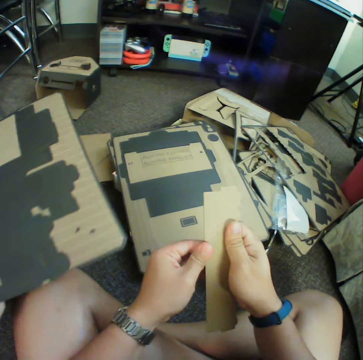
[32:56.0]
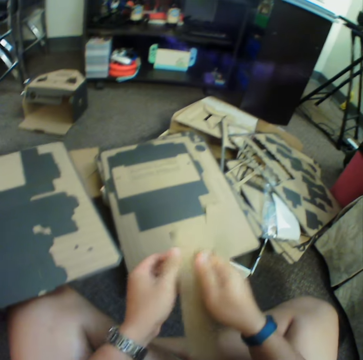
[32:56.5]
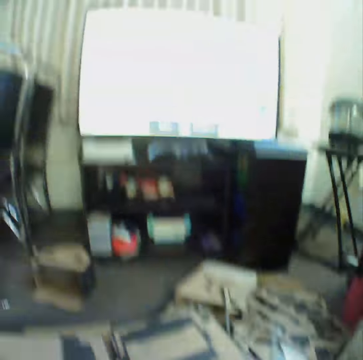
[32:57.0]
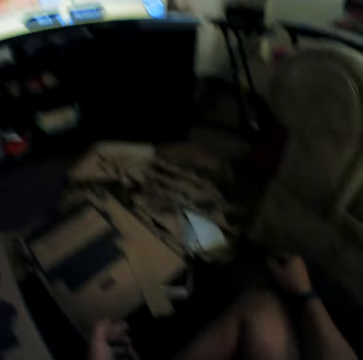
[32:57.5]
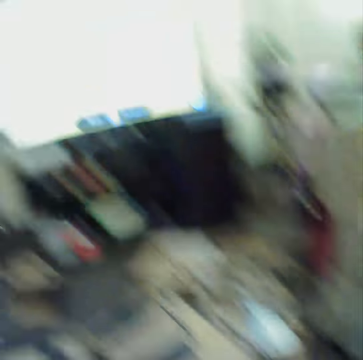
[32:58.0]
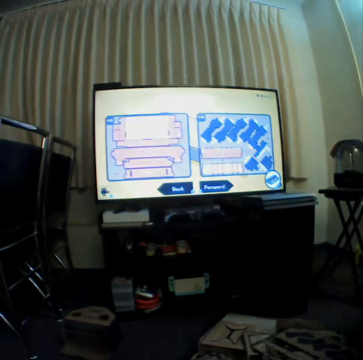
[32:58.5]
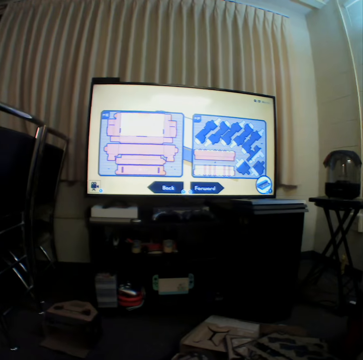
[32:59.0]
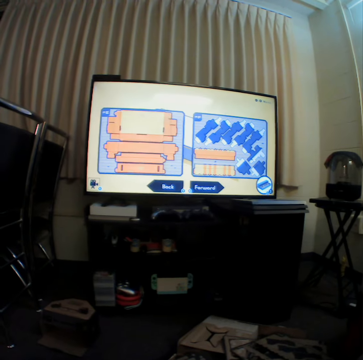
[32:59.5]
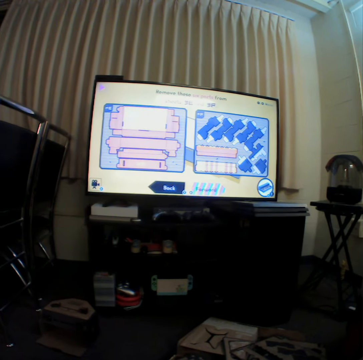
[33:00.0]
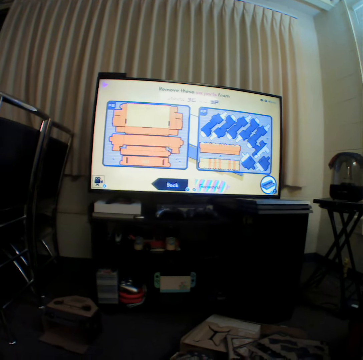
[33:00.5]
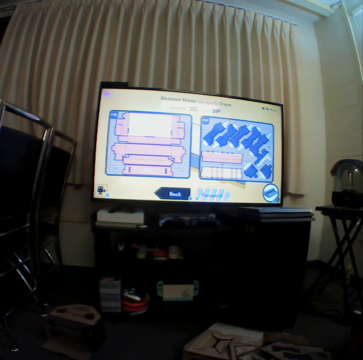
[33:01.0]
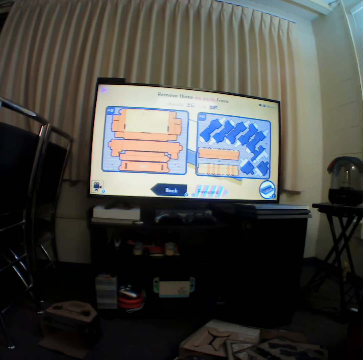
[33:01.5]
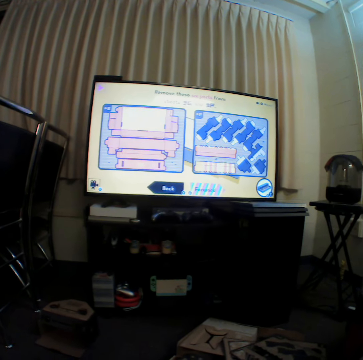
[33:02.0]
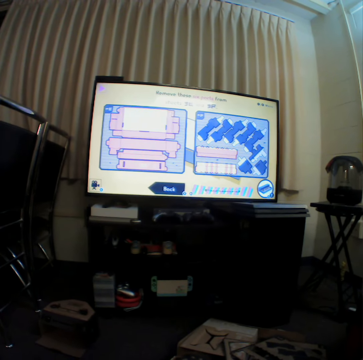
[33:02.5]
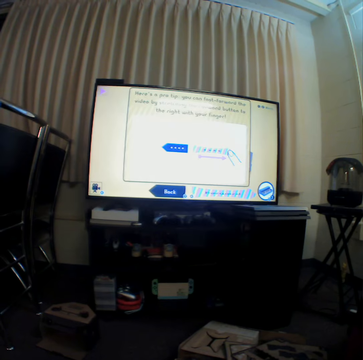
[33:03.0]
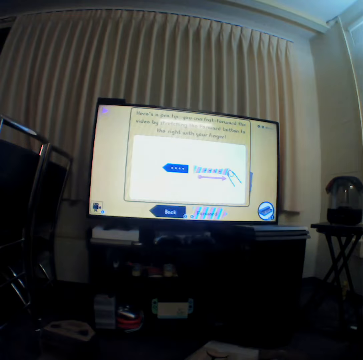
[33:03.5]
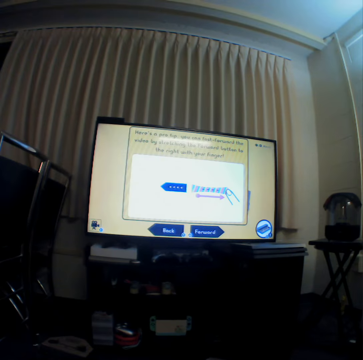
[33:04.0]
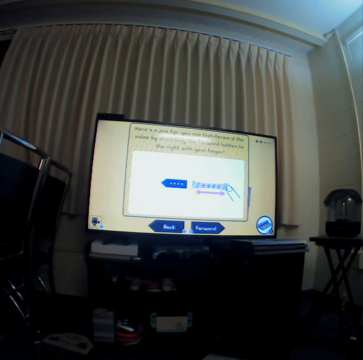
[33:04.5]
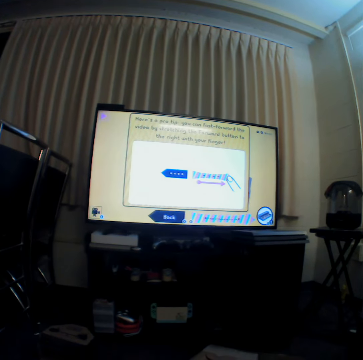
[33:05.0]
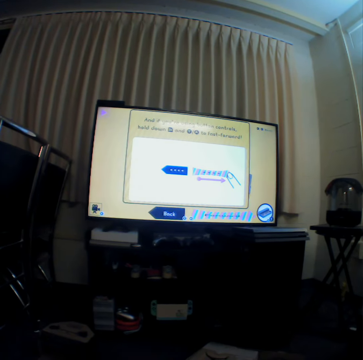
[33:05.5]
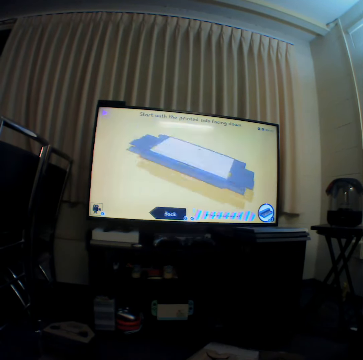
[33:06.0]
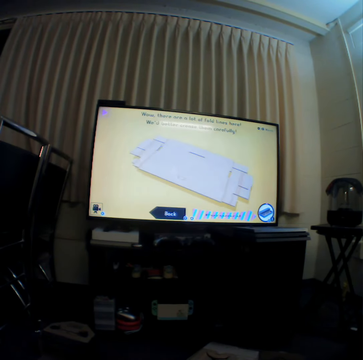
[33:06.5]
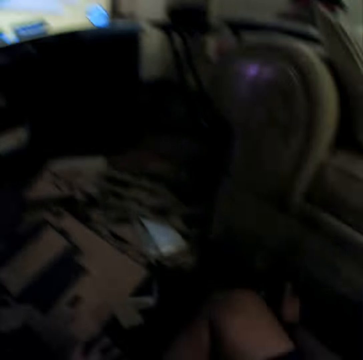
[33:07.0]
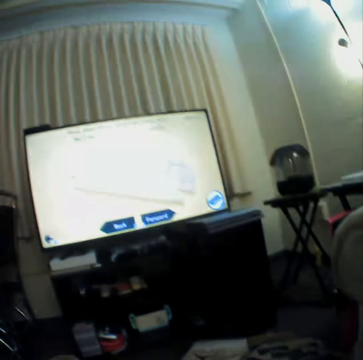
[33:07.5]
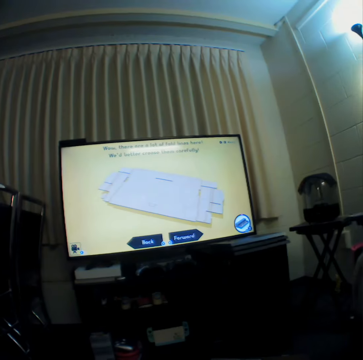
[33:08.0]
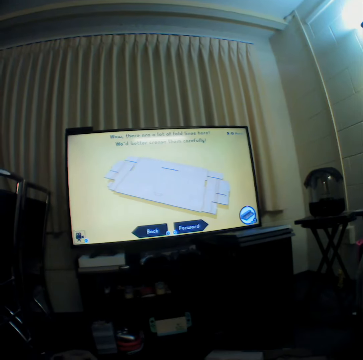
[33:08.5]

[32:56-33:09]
The camera wearer holds a craft material with hands. They watch television.

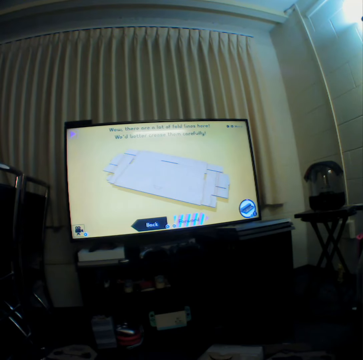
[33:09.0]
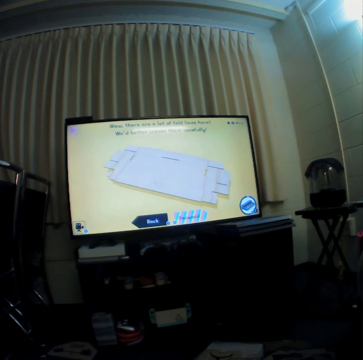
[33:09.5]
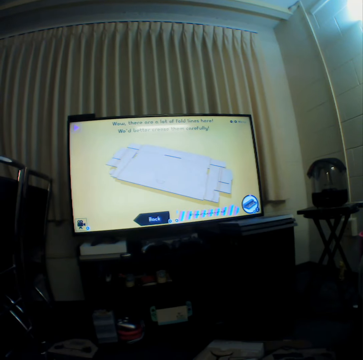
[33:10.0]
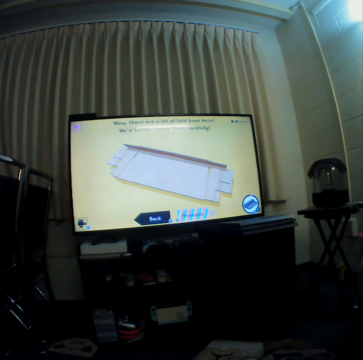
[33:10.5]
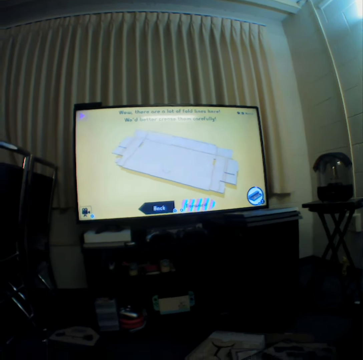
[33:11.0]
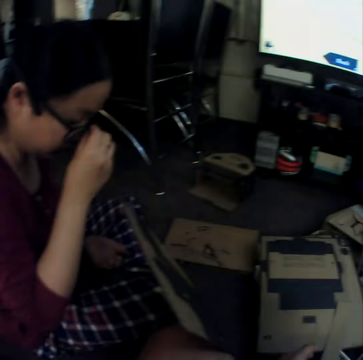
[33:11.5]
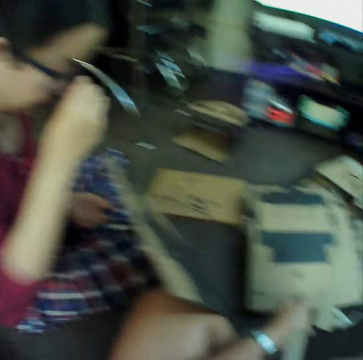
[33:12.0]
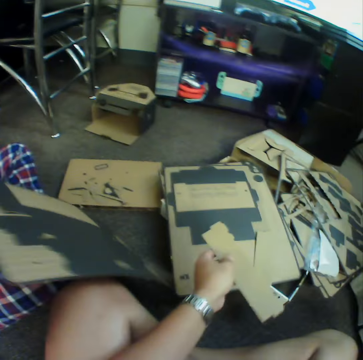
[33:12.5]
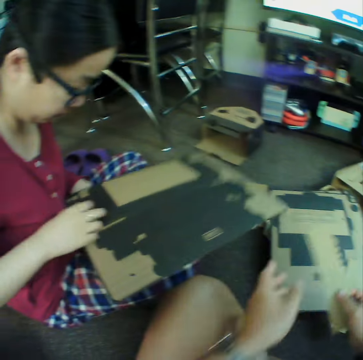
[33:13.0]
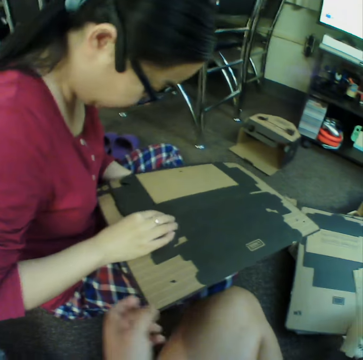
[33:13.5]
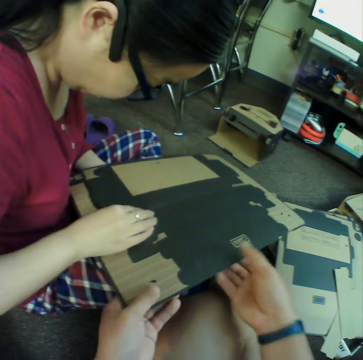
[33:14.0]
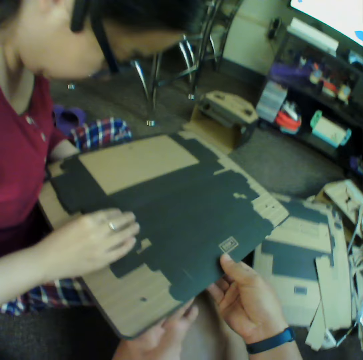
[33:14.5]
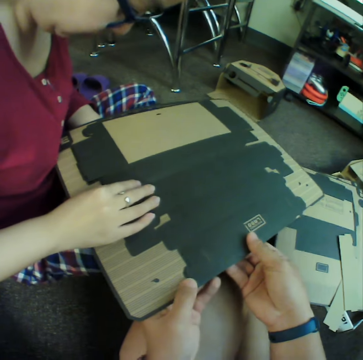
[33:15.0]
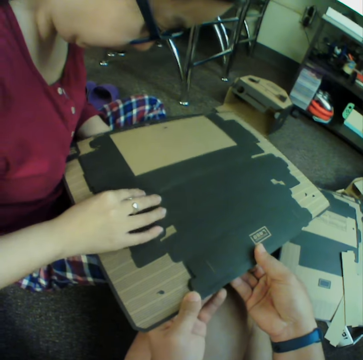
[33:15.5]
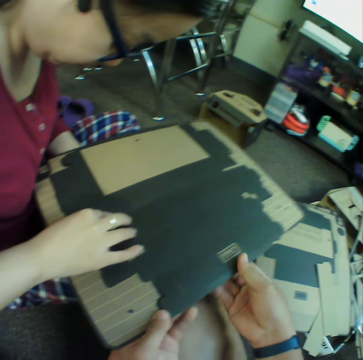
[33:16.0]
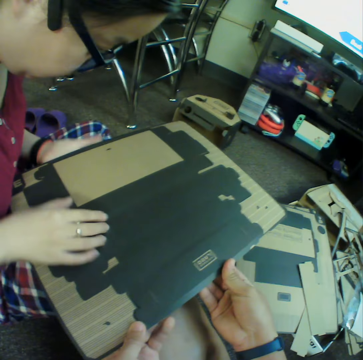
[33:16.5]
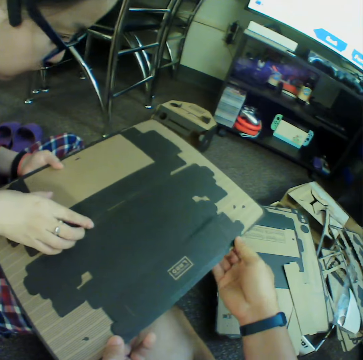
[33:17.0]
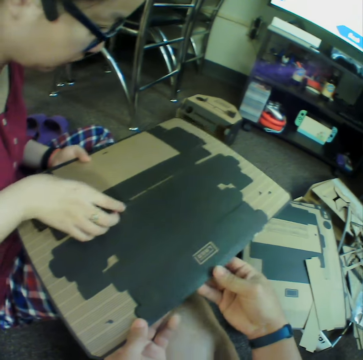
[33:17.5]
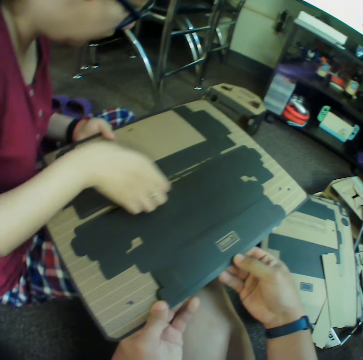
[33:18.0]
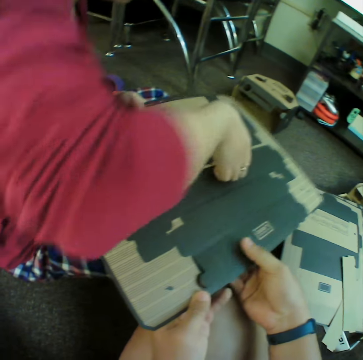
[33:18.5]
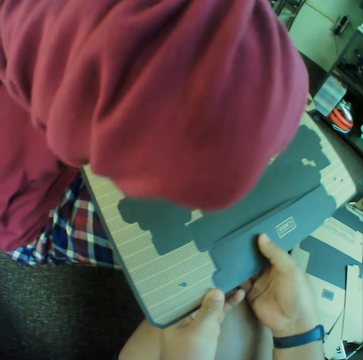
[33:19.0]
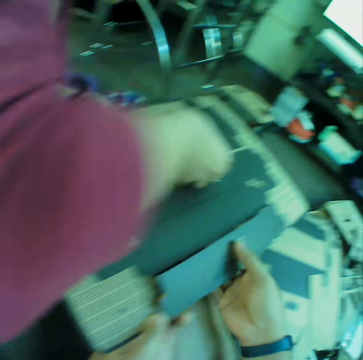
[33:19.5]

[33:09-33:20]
A woman holds spectacles with a hand. The woman moves craft material. The camera wearer puts down the craft material. They hold the craft material with hands.

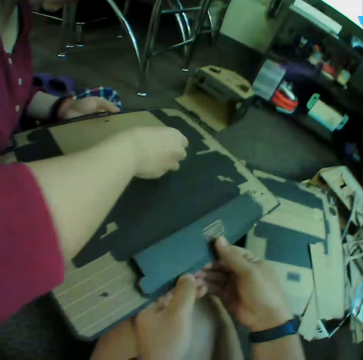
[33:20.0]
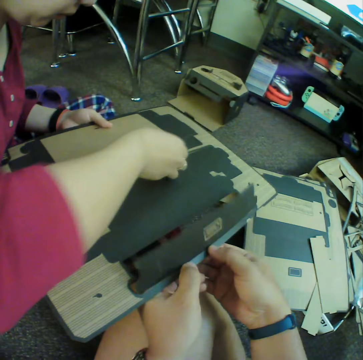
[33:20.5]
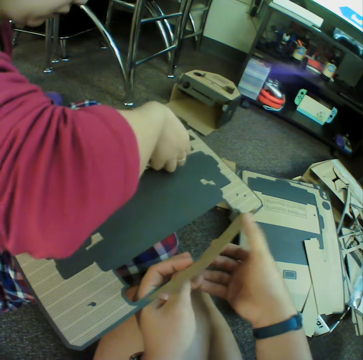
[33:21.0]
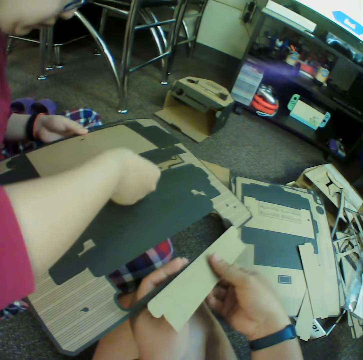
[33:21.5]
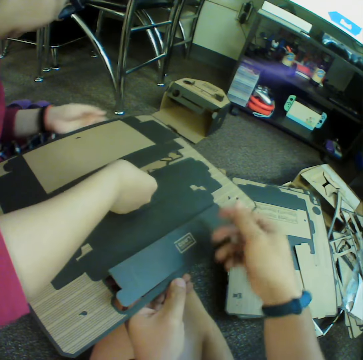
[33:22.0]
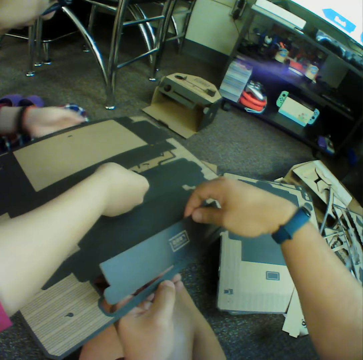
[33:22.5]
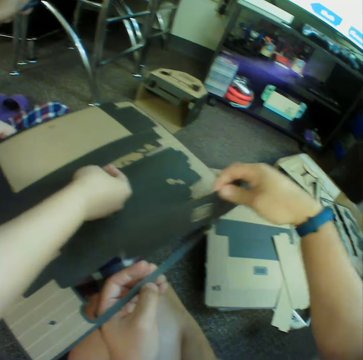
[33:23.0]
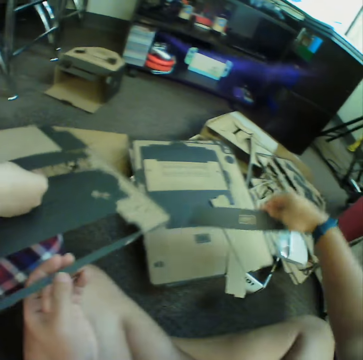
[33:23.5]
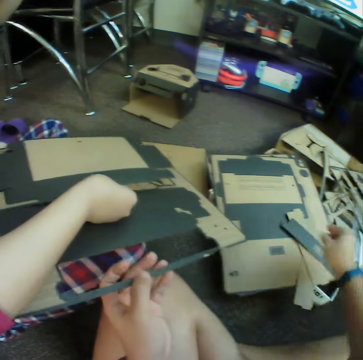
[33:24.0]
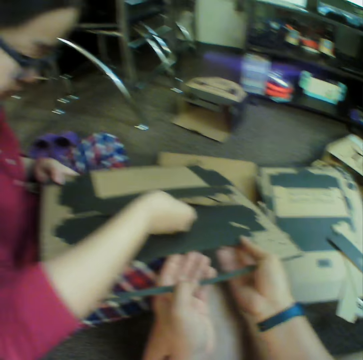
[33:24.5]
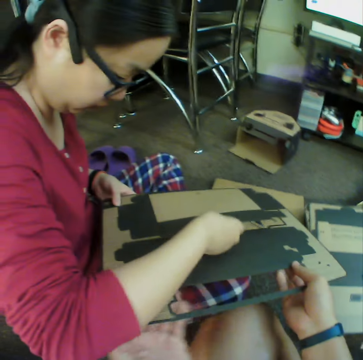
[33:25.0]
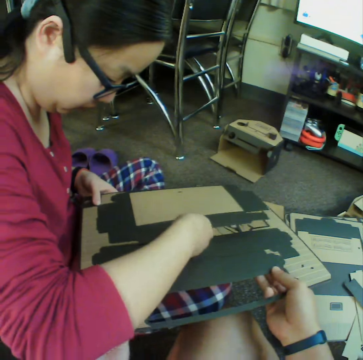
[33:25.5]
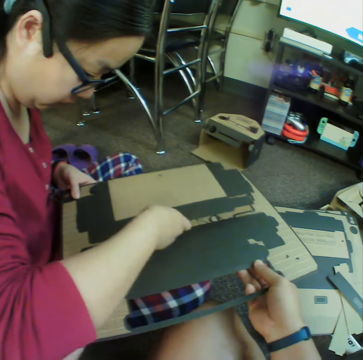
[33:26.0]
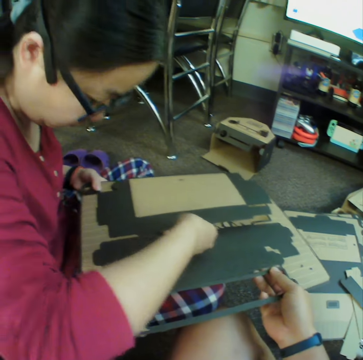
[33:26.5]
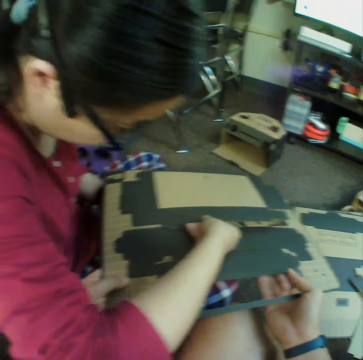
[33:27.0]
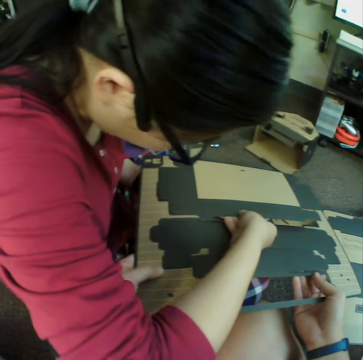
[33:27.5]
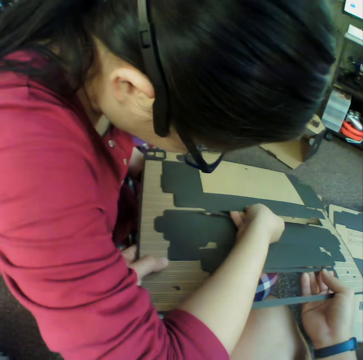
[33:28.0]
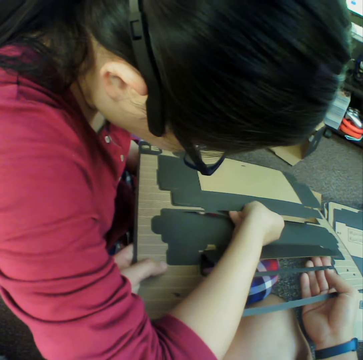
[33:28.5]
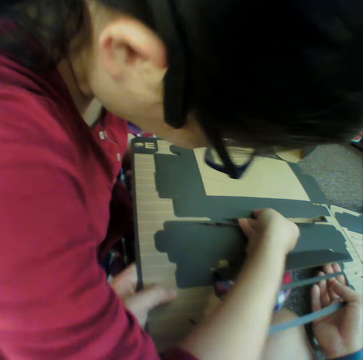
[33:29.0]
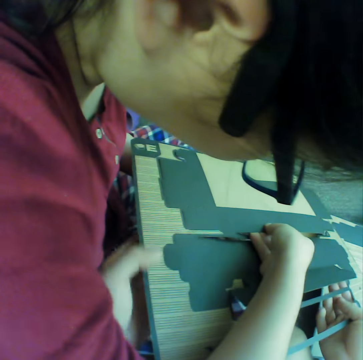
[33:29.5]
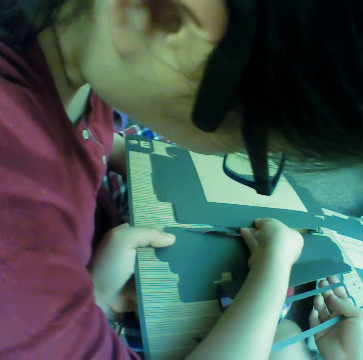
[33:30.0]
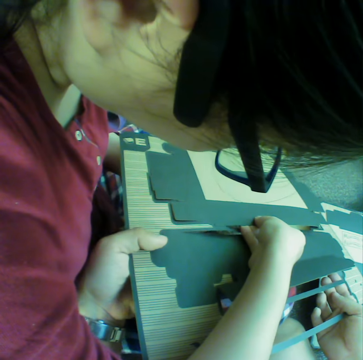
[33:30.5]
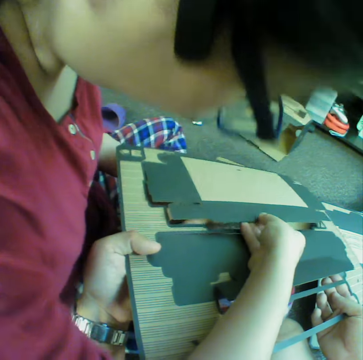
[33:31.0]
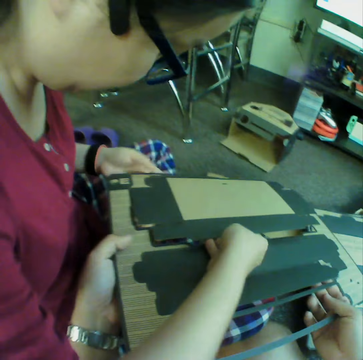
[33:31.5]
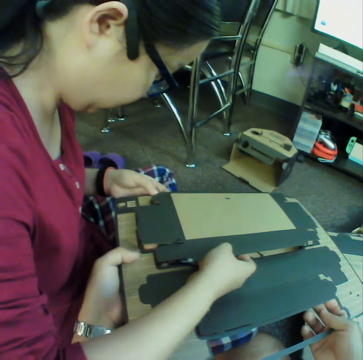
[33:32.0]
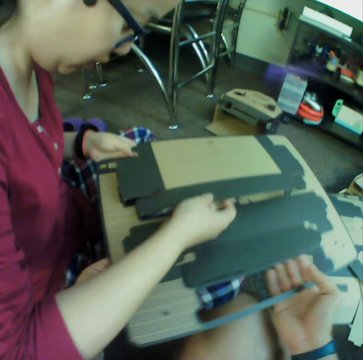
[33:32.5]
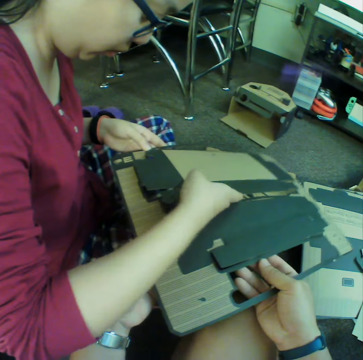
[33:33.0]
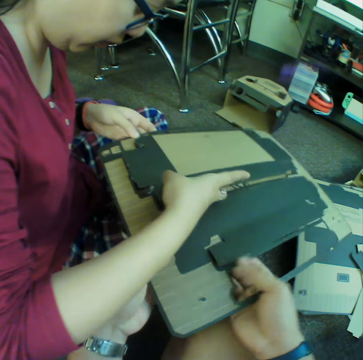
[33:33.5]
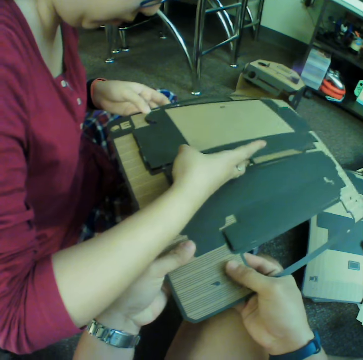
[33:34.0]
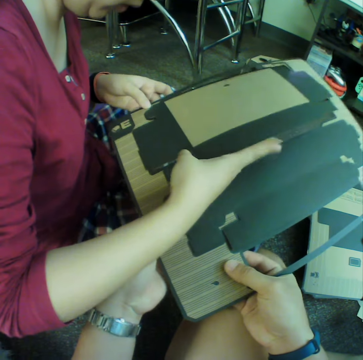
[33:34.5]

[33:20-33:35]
The camera wearer picks up craft material. They put down the craft material. They hold the craft material with hands. A woman pulls the craft material.
